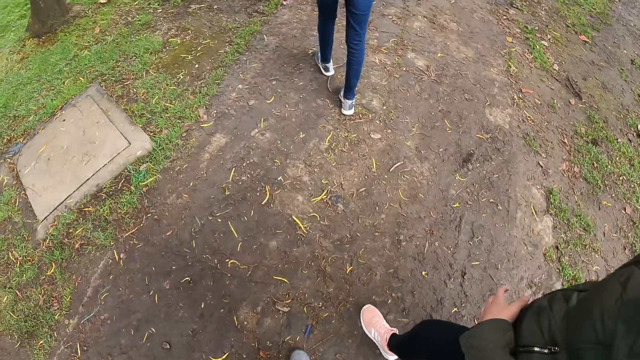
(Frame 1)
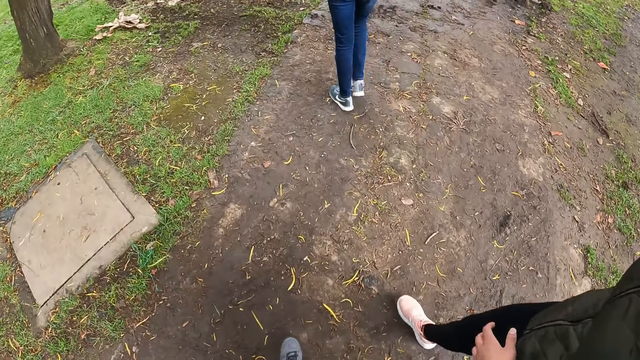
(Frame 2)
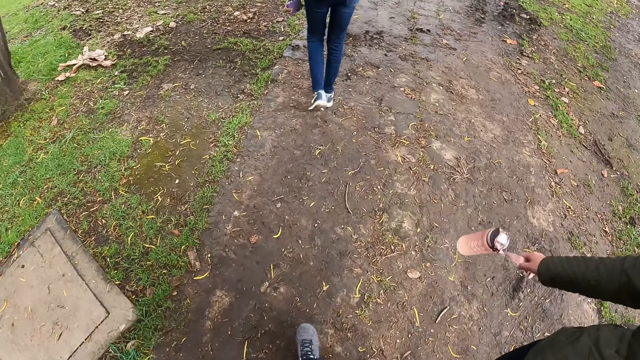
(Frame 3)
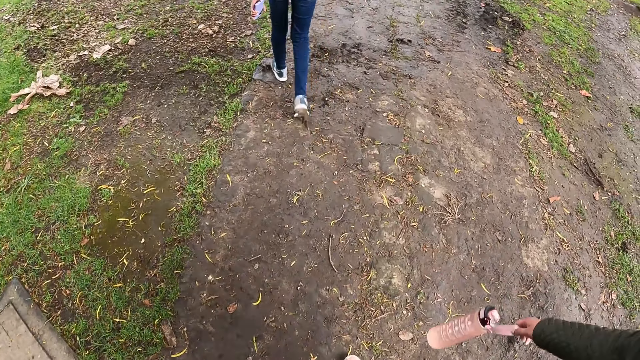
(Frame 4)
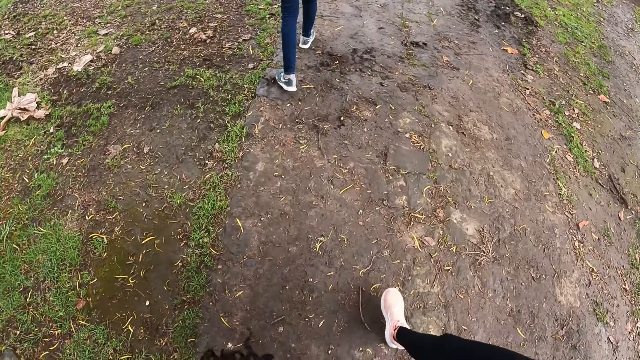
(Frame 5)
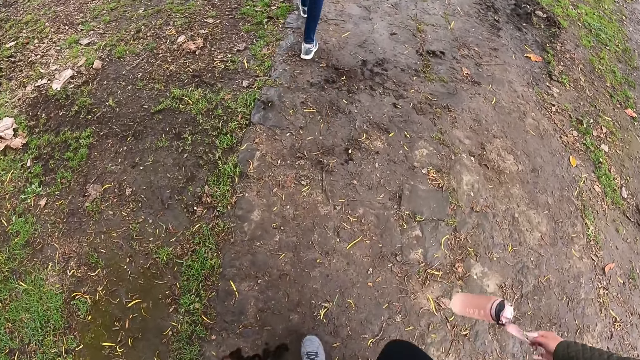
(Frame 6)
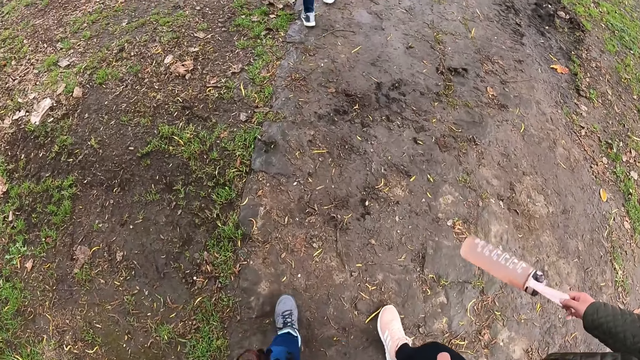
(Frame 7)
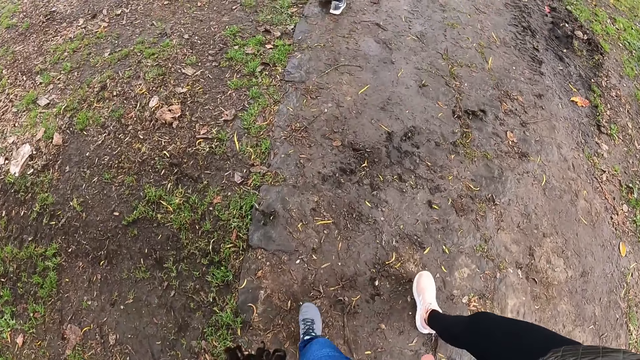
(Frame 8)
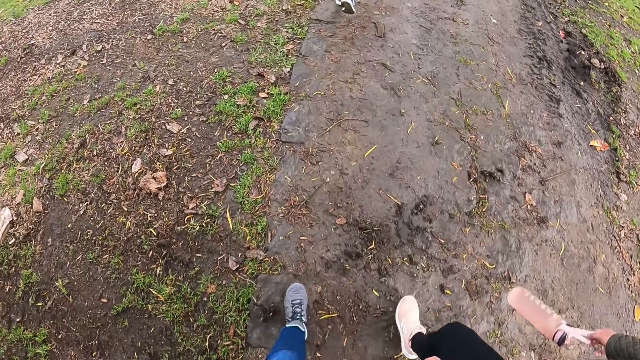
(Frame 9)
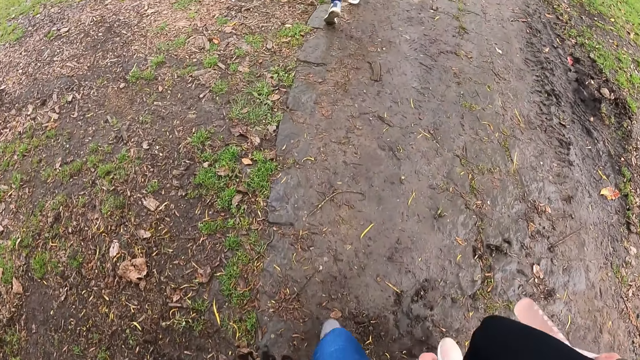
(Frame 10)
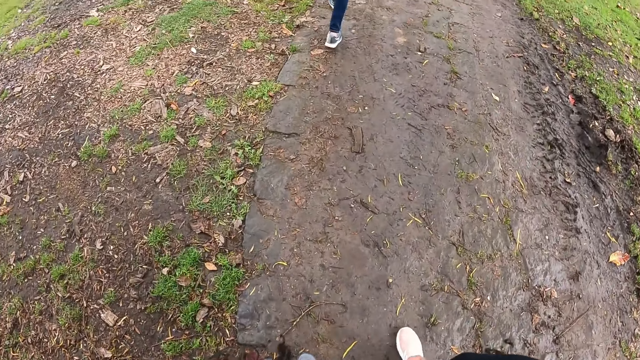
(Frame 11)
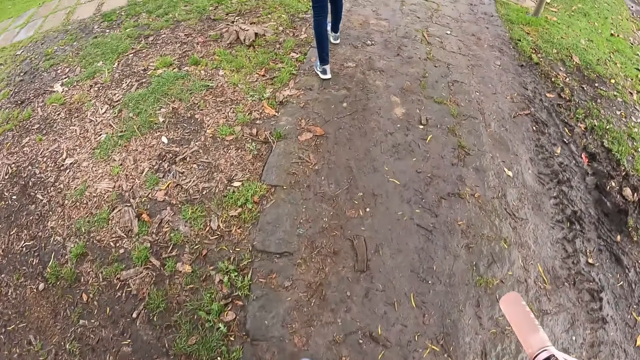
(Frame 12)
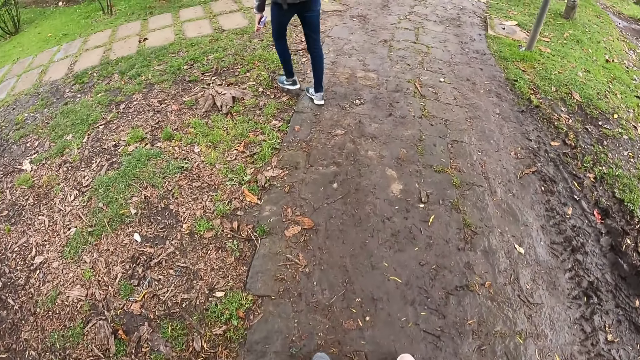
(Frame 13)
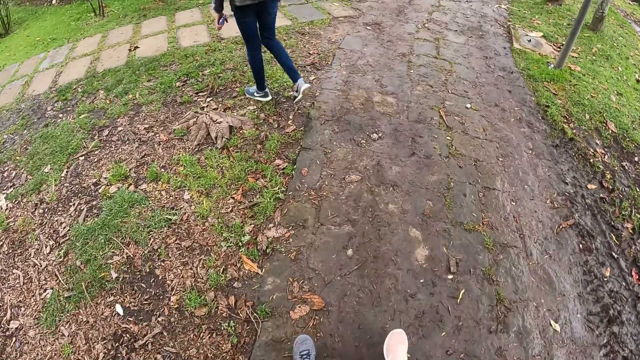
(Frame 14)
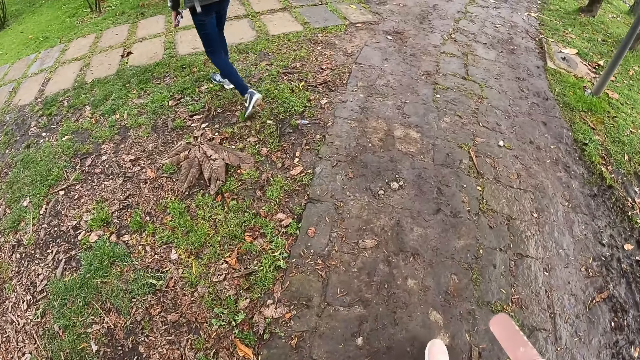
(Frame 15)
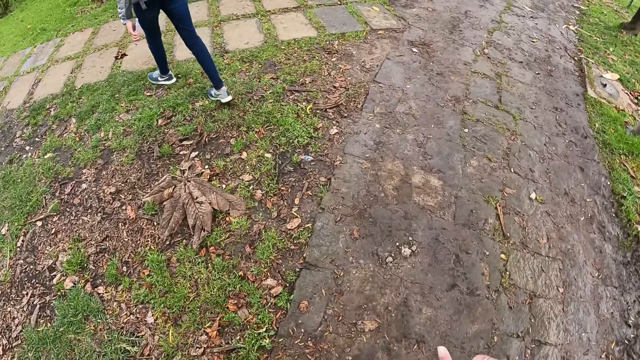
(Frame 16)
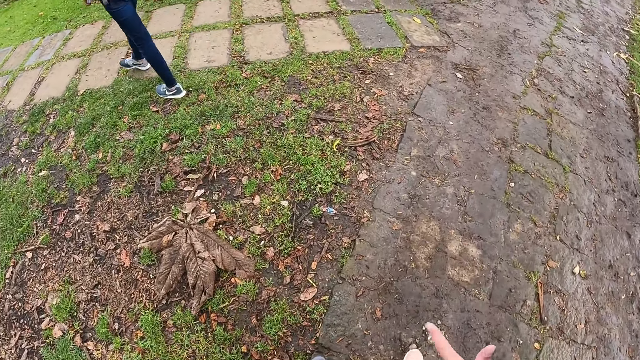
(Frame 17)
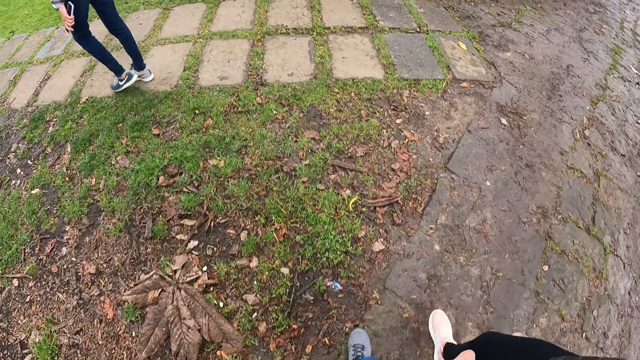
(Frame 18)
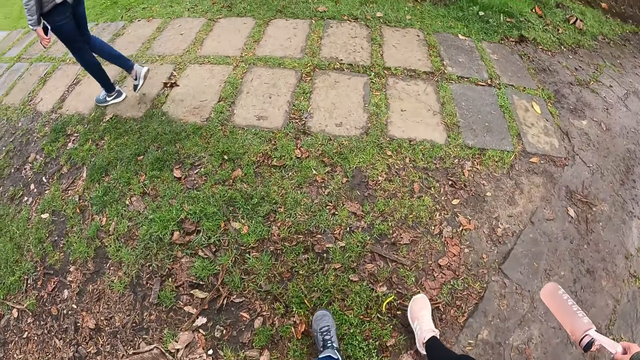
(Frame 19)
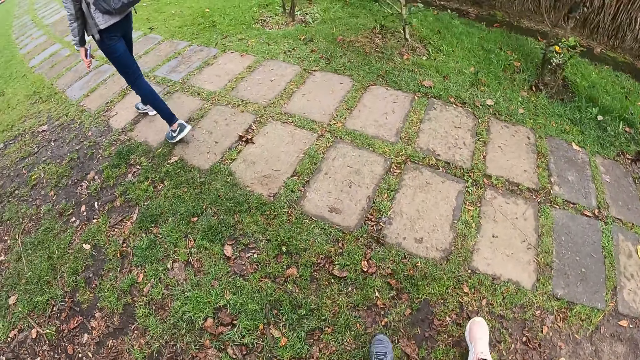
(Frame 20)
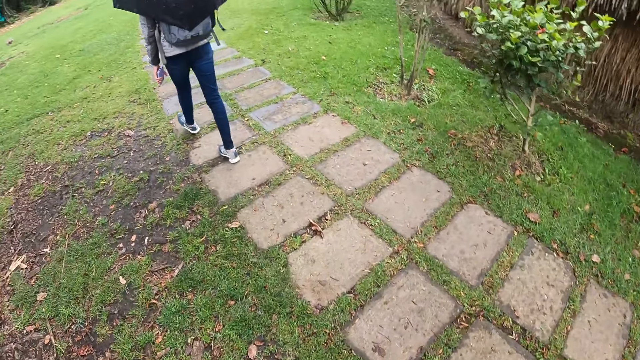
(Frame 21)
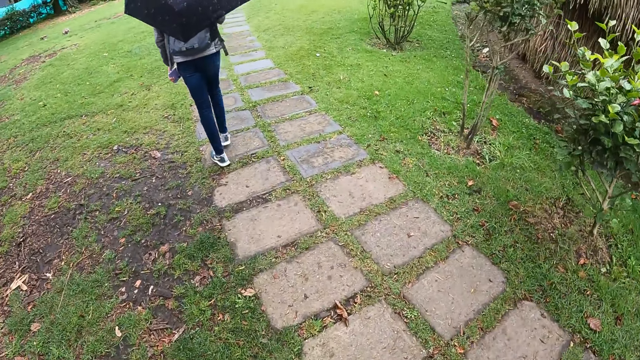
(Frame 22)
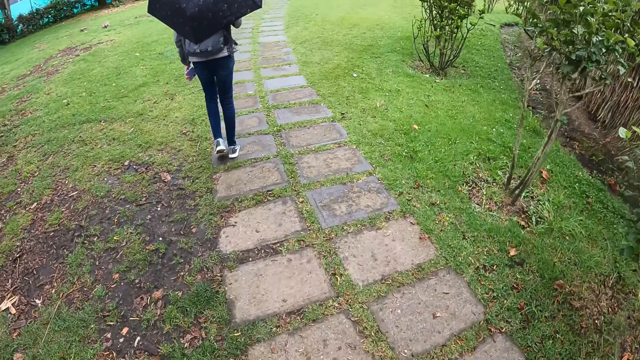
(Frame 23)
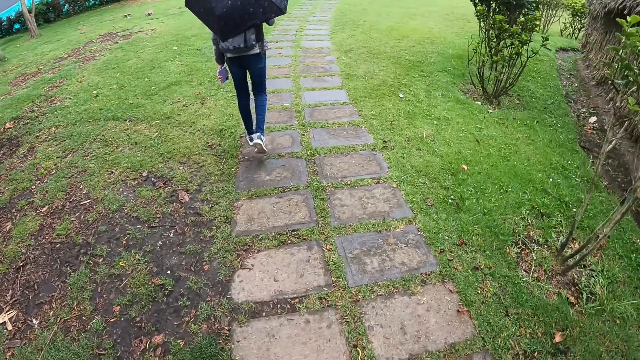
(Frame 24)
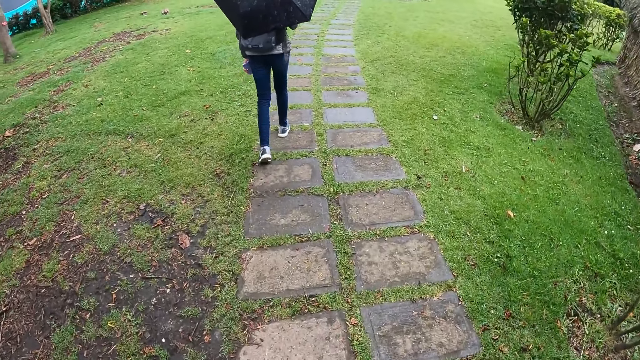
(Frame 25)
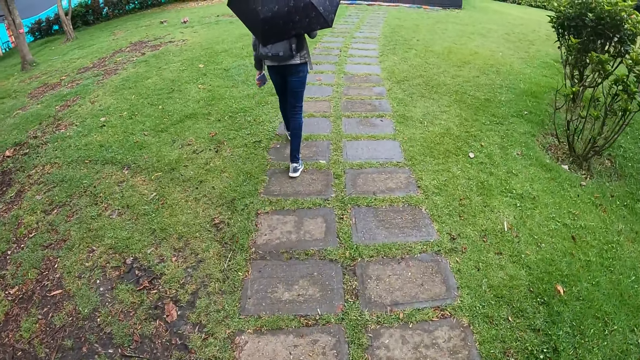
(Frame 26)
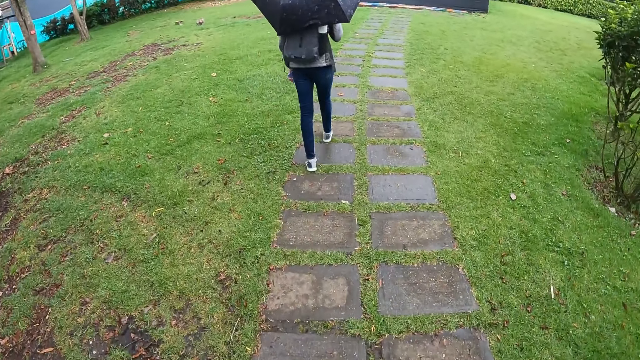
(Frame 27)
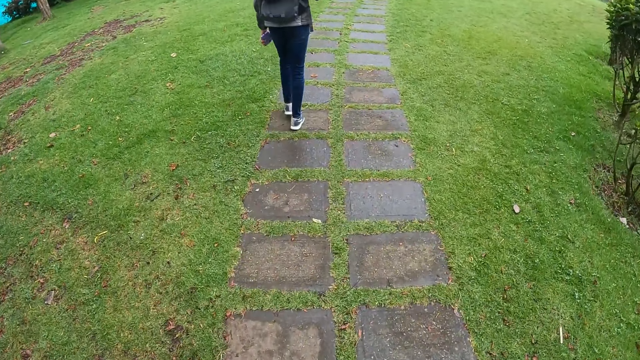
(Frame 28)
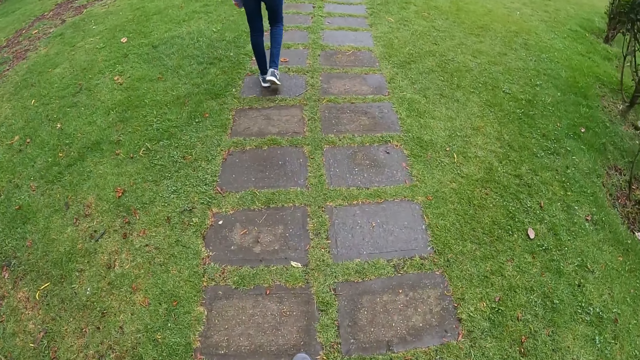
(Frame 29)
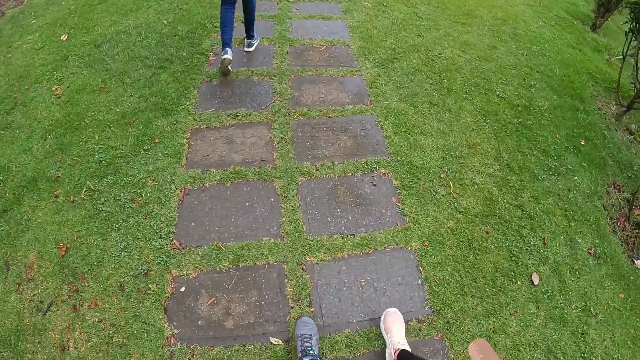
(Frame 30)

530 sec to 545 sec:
The camera wearer walks on the ground. They walk on the grass. They walk on the ground.

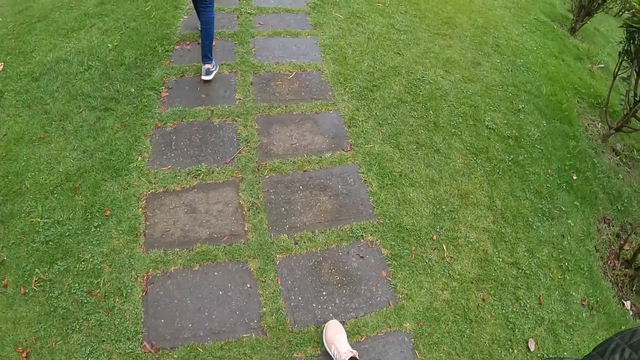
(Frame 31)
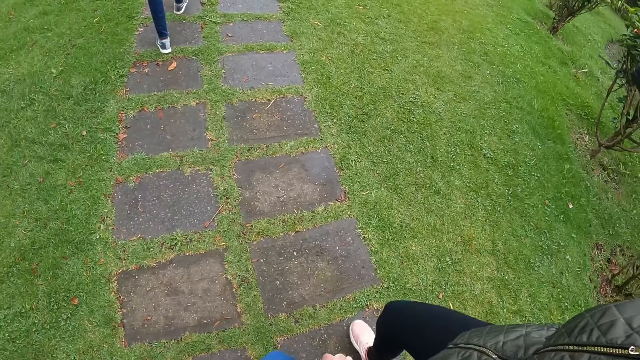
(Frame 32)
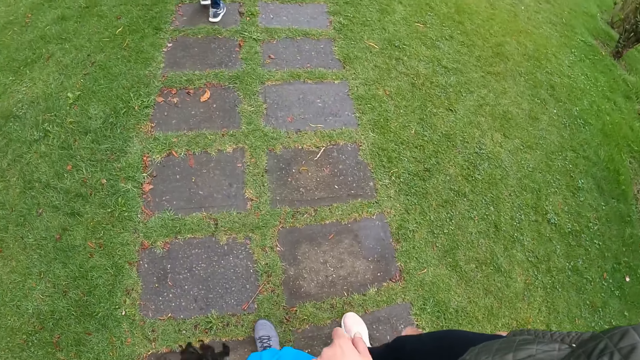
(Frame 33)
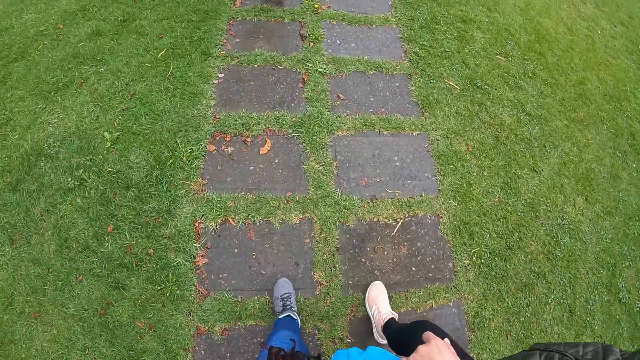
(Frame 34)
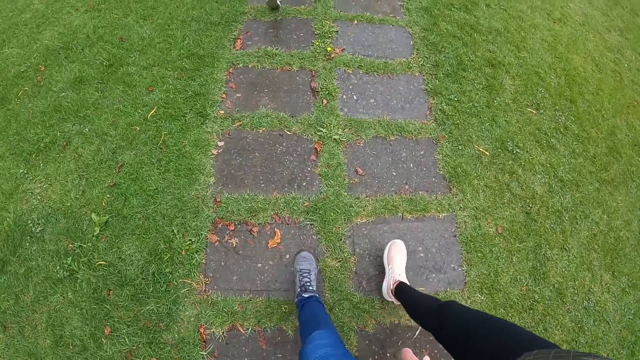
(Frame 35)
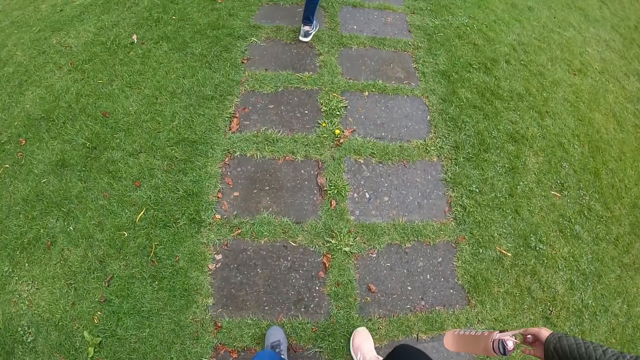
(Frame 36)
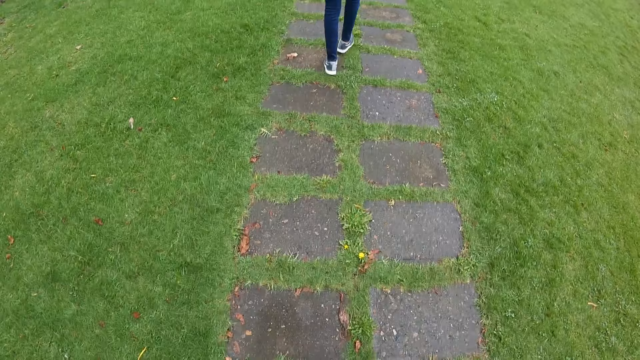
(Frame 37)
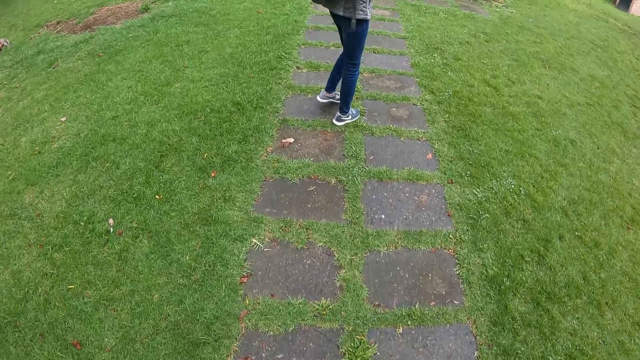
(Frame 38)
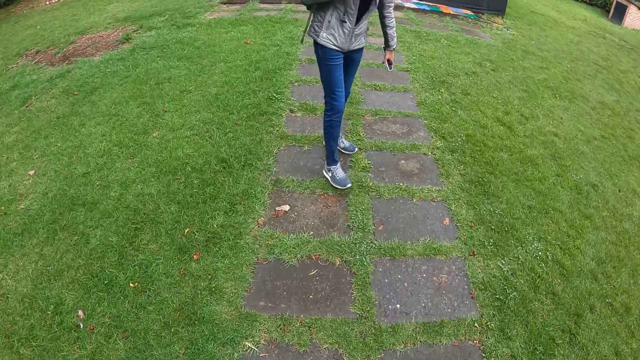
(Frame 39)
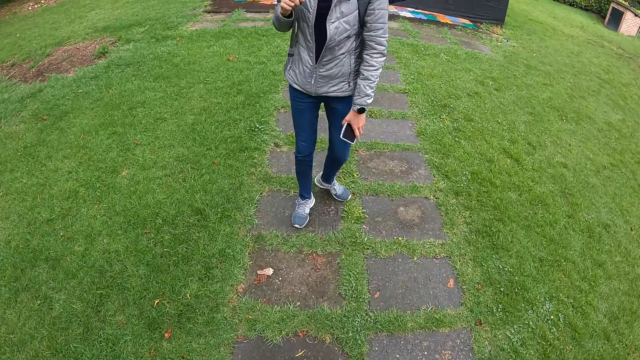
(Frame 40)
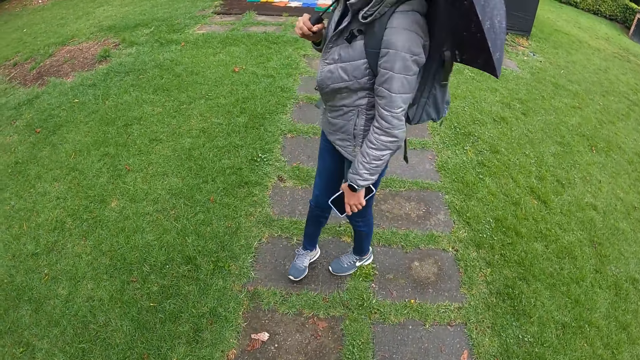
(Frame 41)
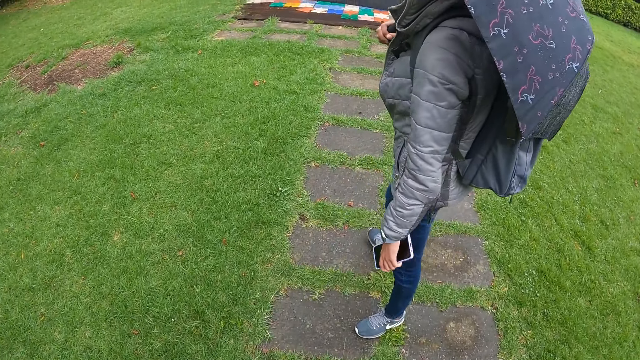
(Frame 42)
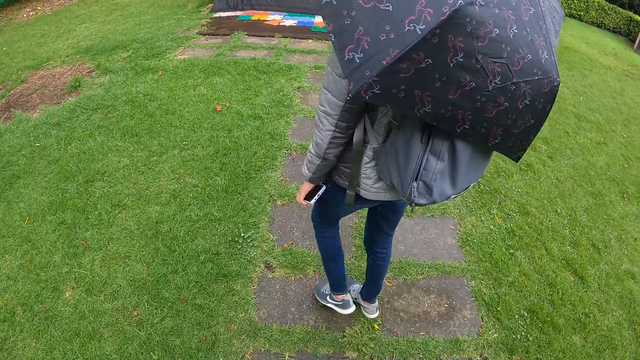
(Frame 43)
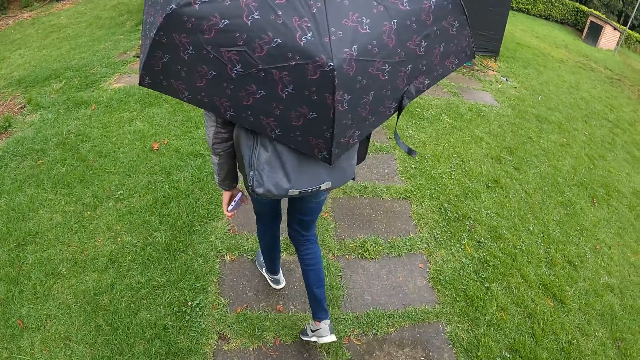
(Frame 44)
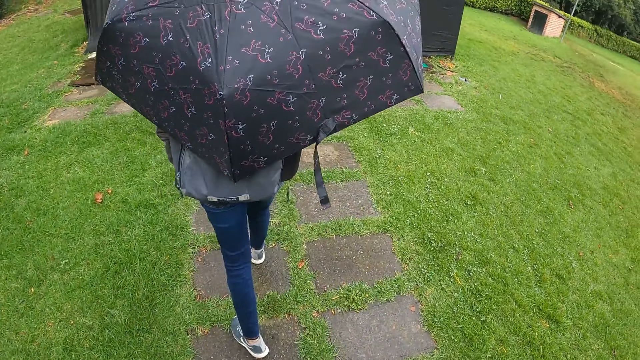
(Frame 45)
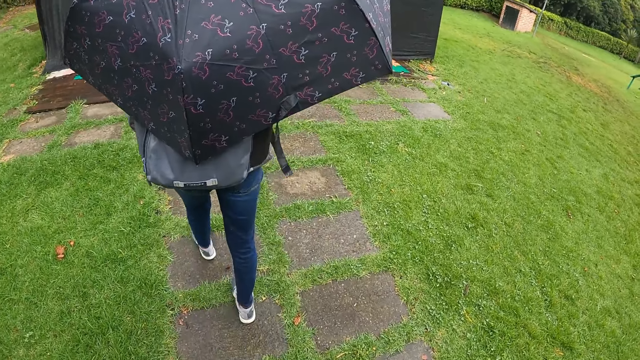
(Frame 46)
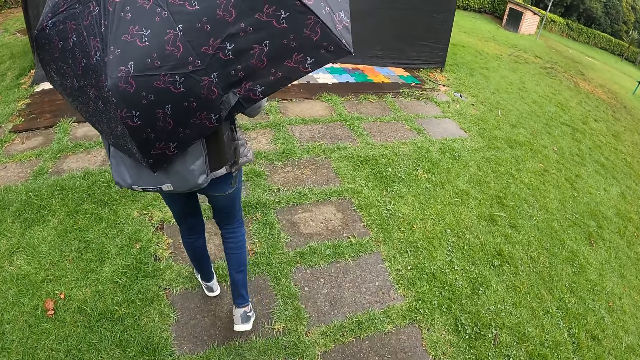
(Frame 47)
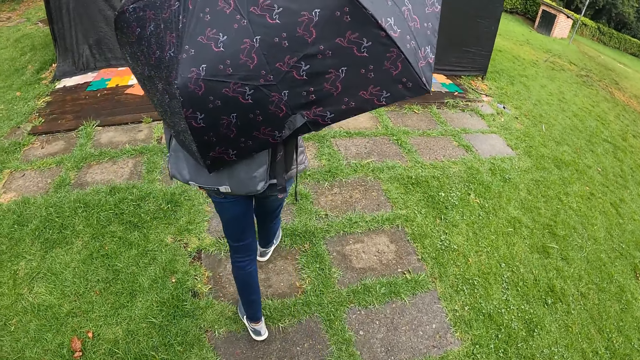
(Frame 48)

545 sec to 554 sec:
The camera wearer walks on the ground.
